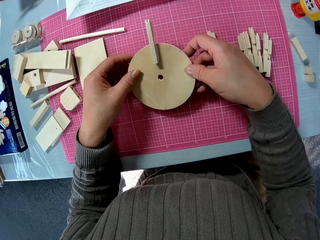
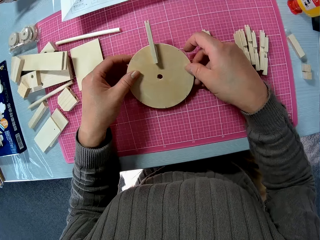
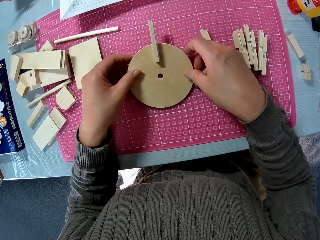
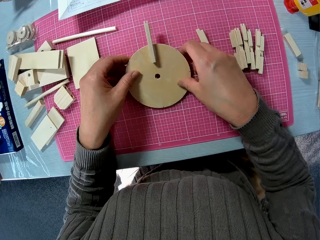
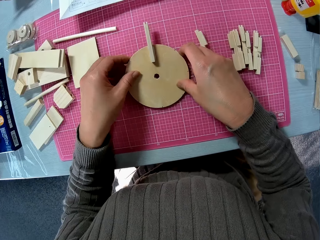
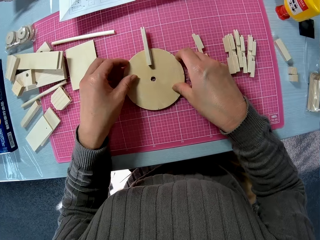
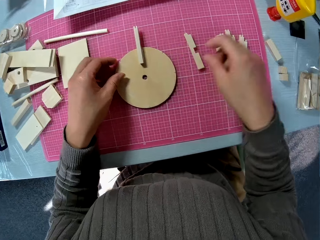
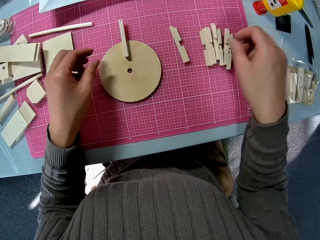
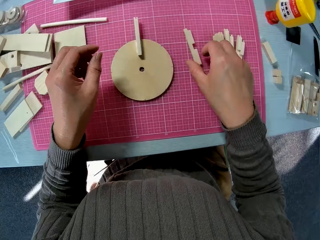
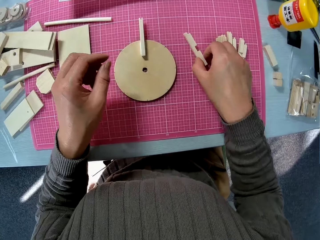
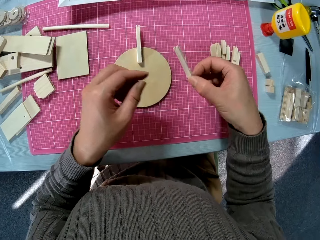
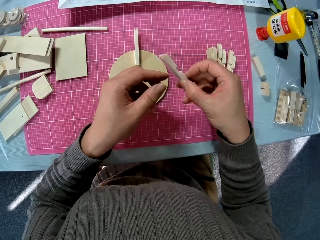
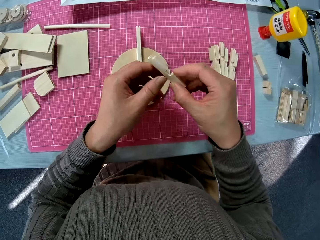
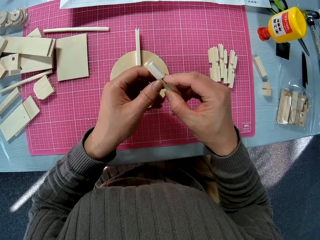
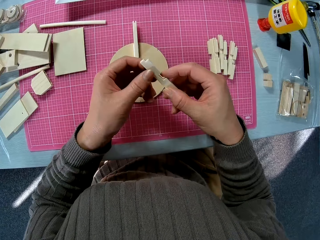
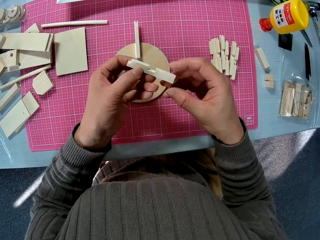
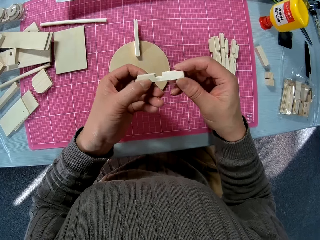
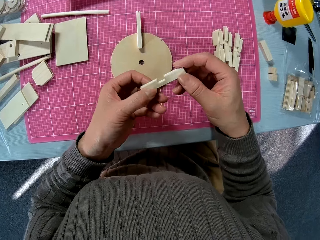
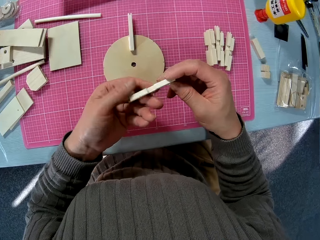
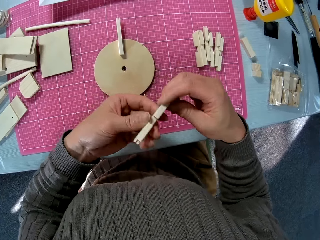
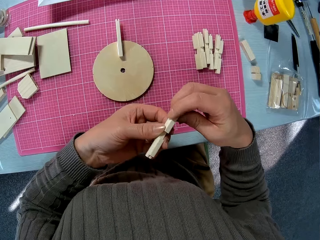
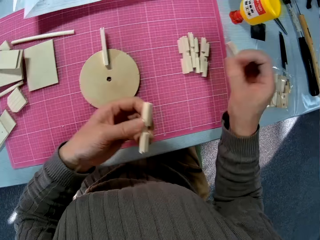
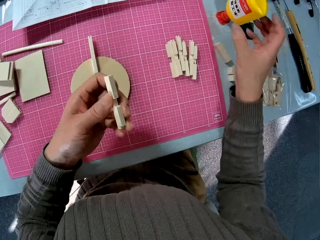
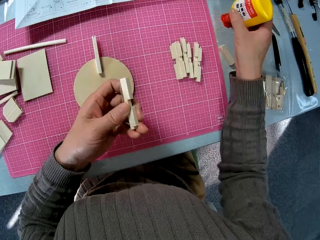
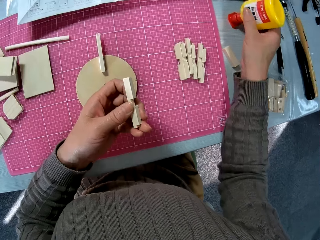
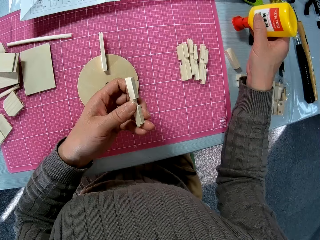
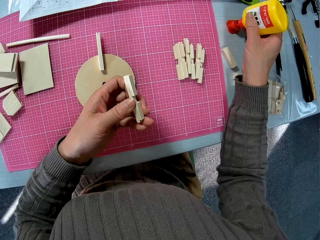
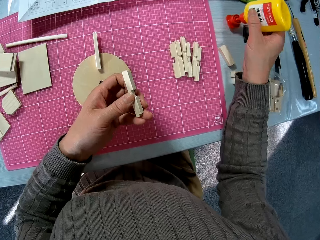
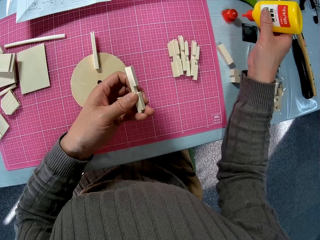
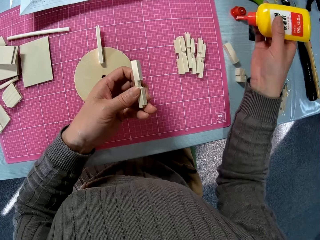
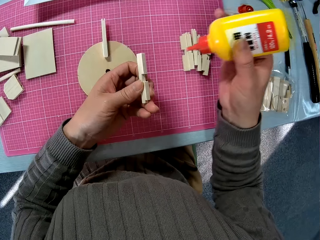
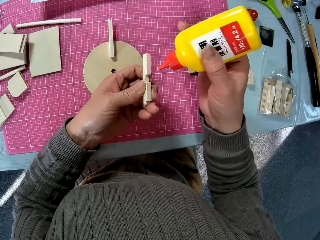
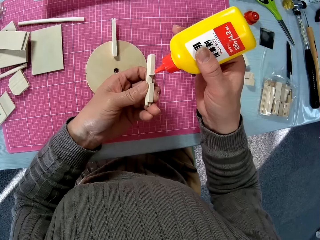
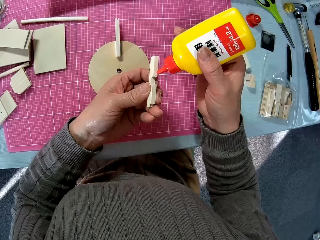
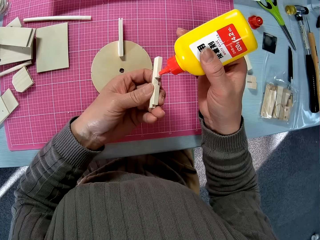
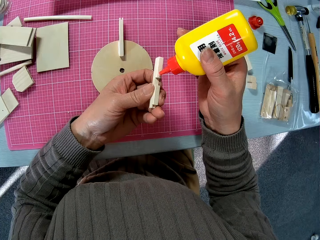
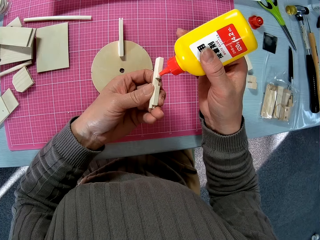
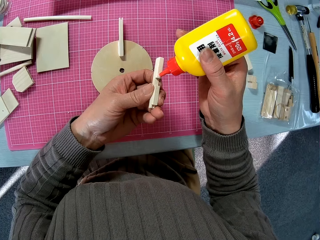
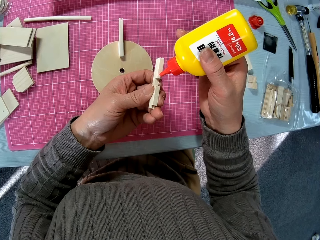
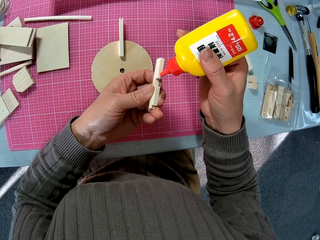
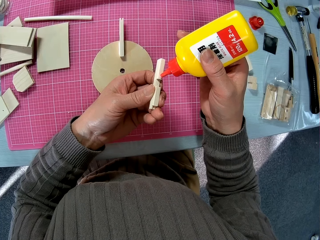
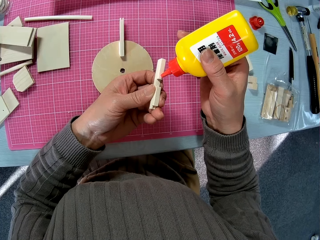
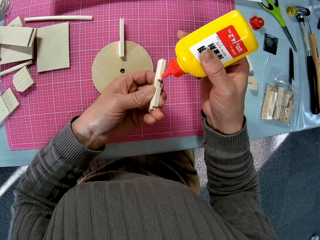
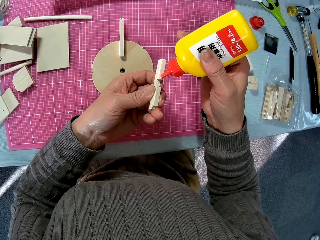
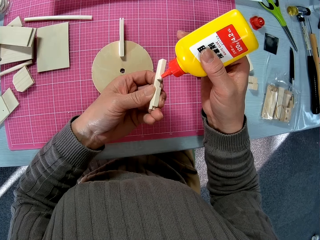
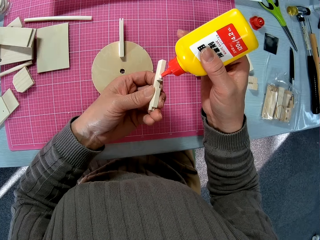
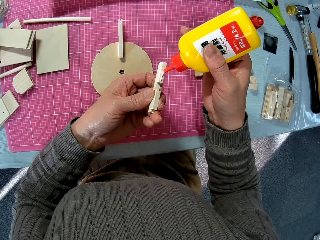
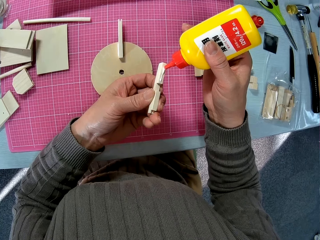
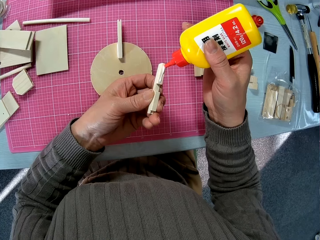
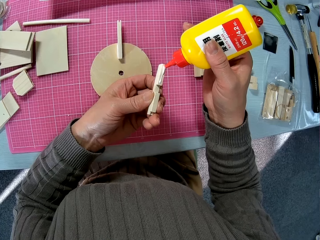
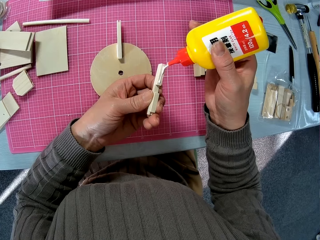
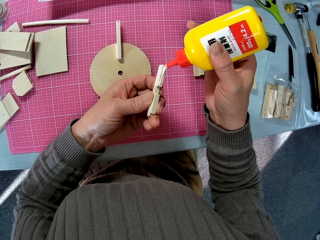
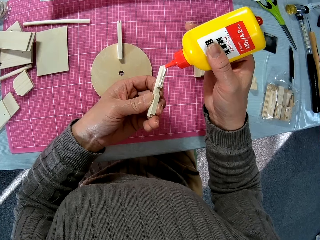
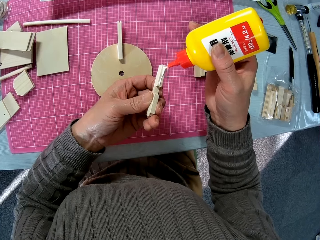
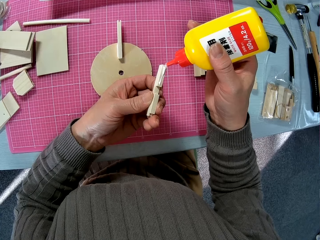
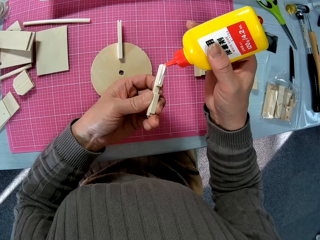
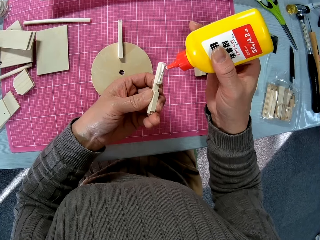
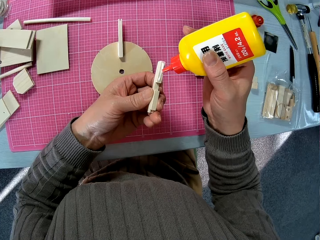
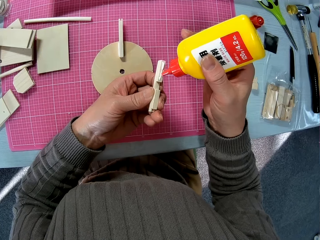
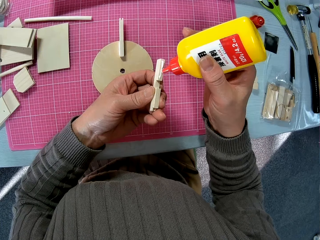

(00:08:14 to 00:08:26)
The camera wearer puts the wooden structure on the table. They pick up the wooden model piece from the table. They pick up the wooden glue bottle from the table. They apply the wooden glue on the wooden model piece.

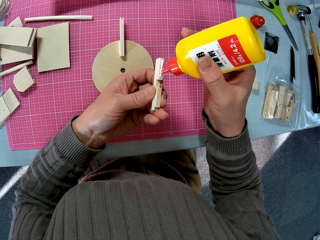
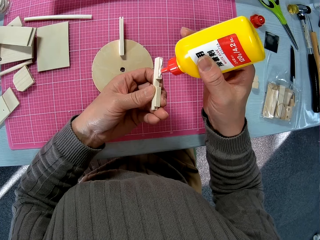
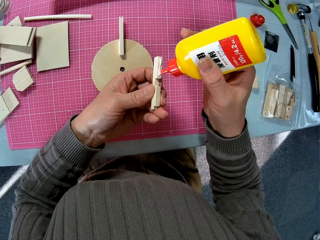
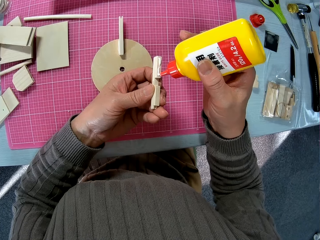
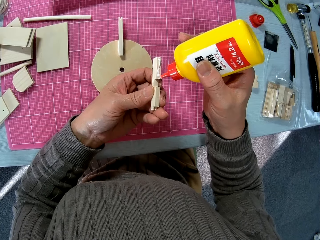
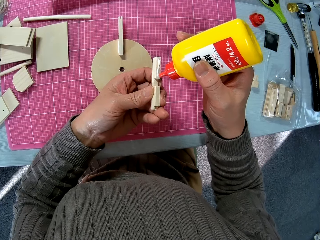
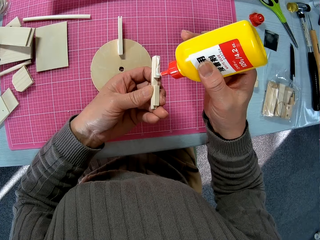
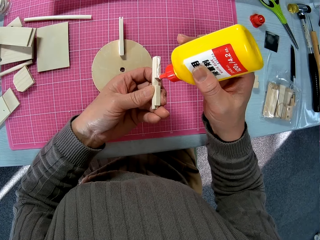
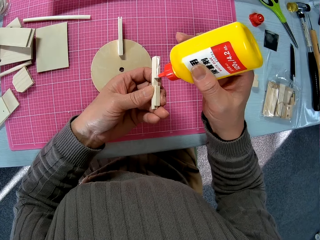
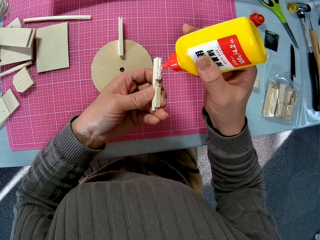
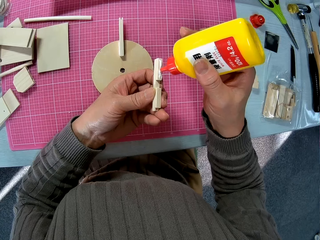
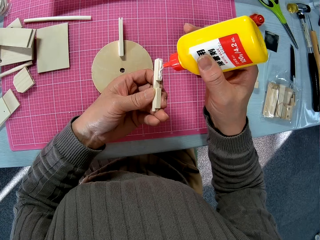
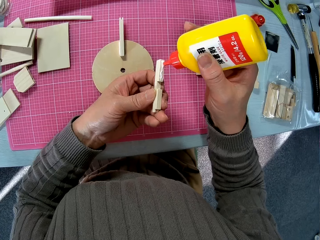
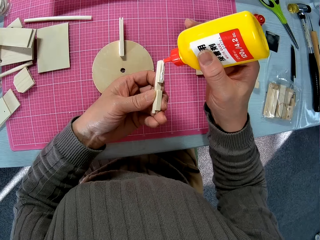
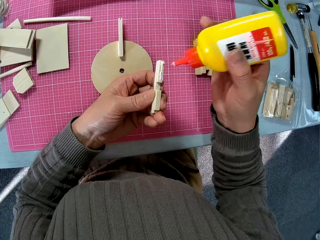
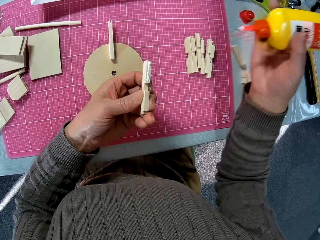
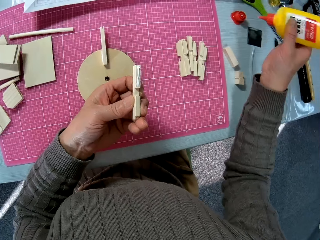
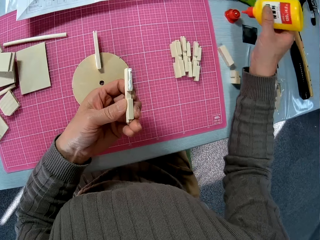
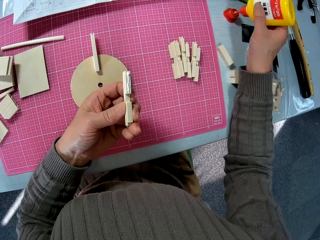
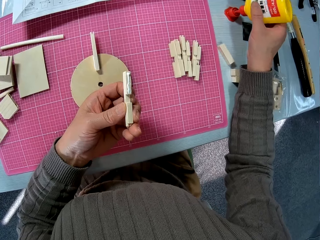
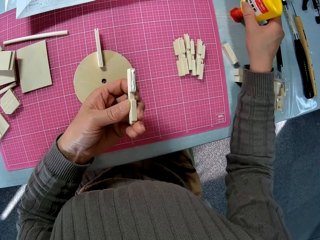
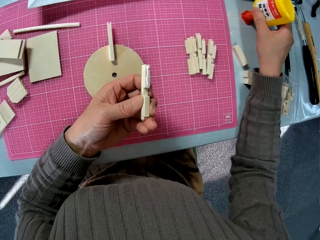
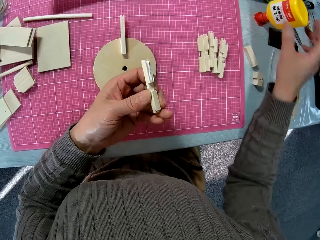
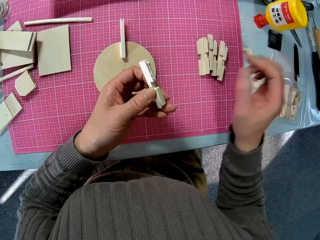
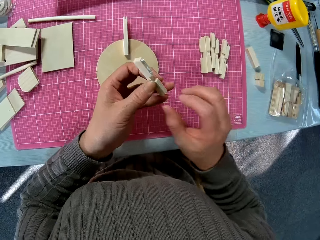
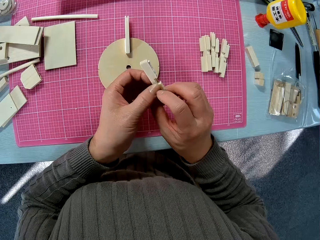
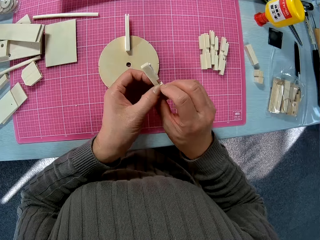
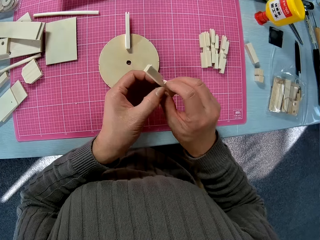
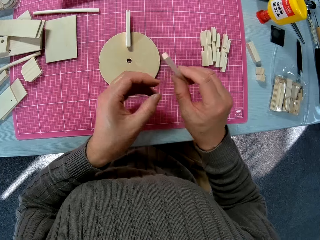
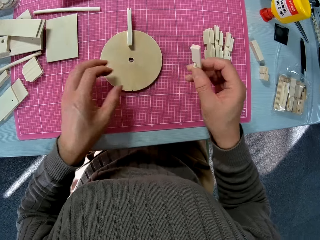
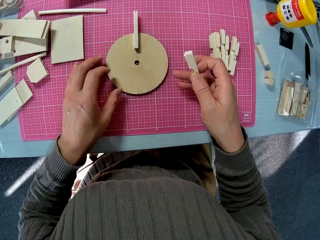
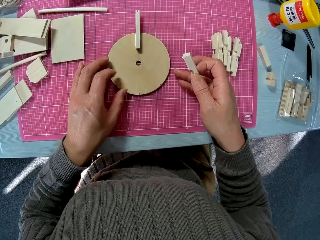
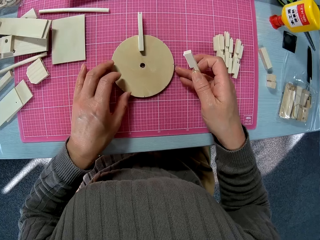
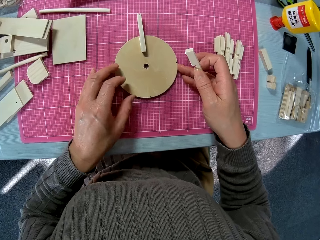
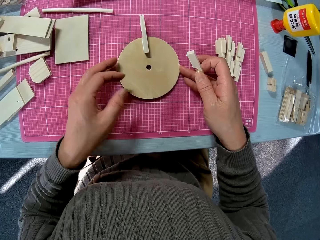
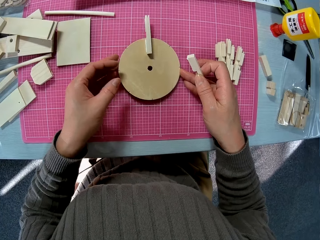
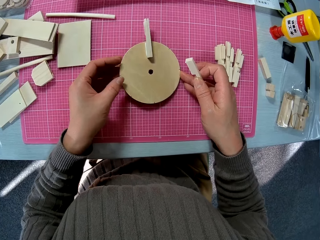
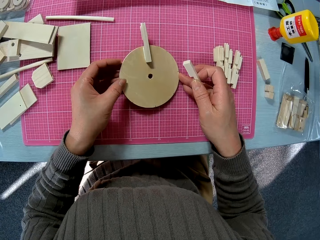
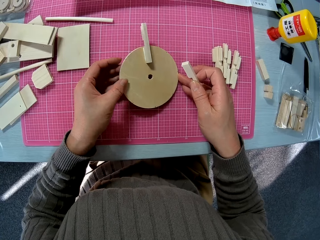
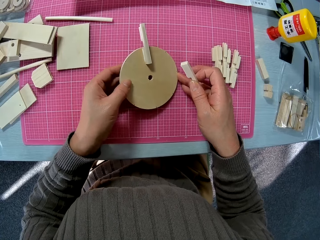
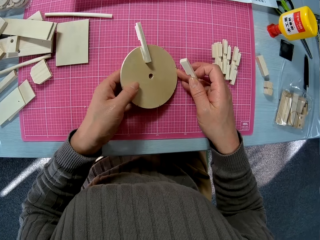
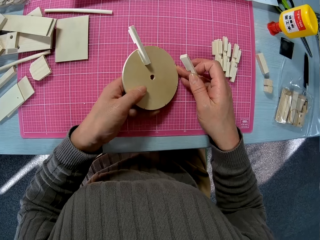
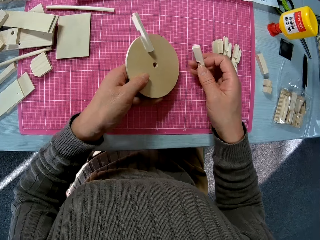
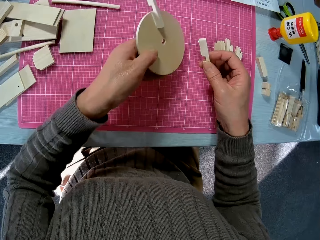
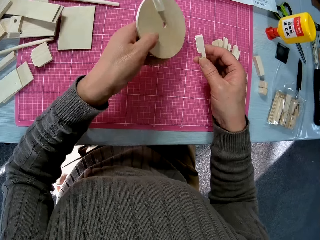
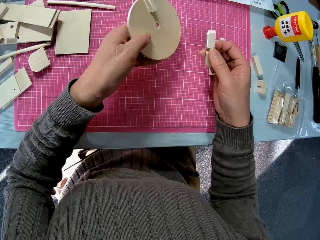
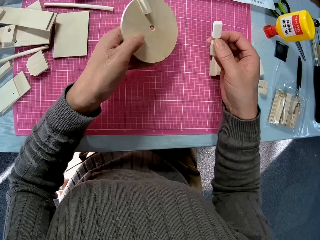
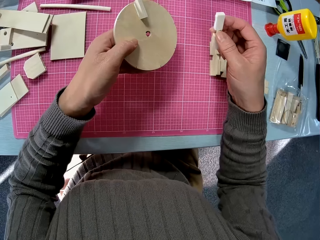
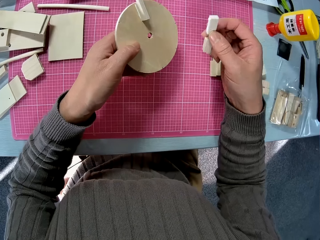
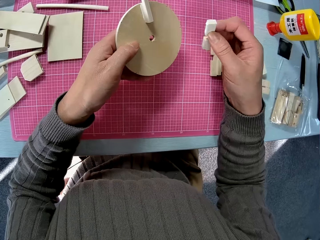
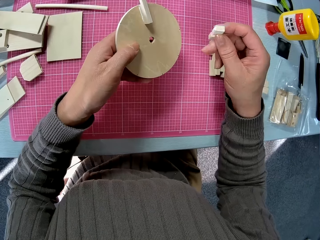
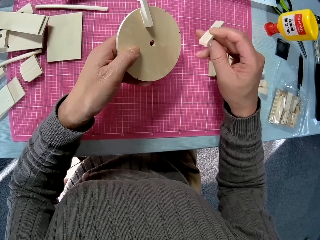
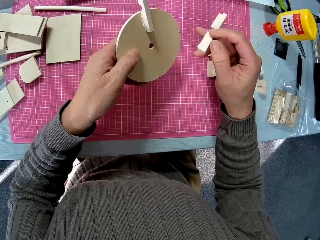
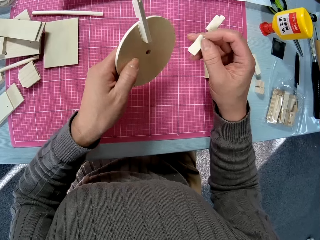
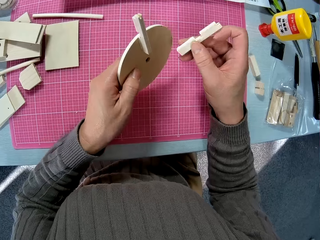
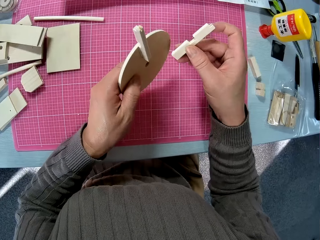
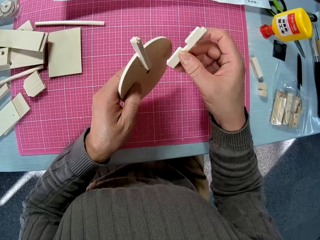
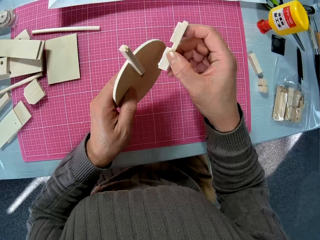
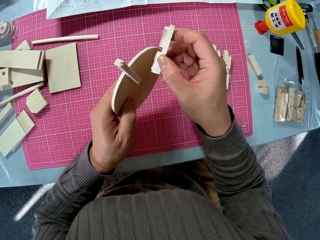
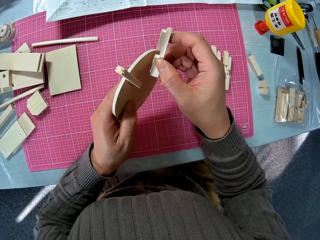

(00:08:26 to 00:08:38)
The camera wearer covers the wooden glue bottle with the lid. They pick up the wooden structure from the table.
